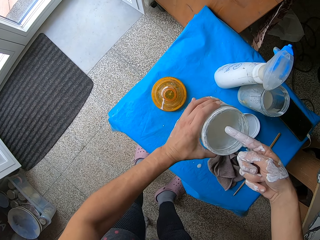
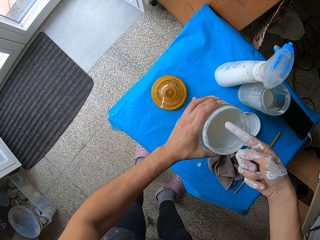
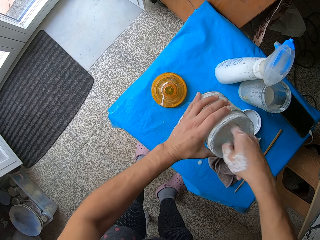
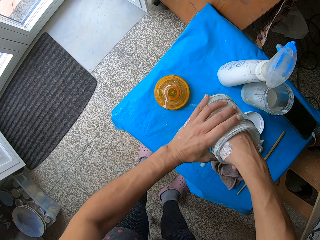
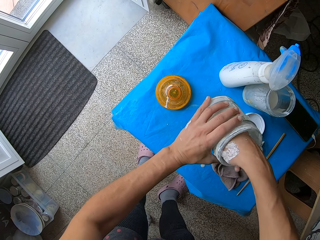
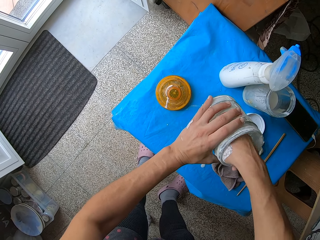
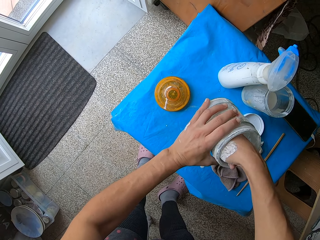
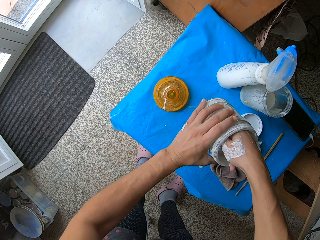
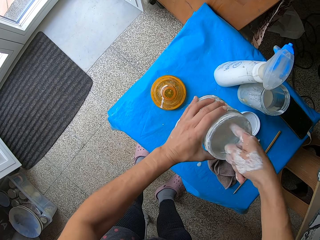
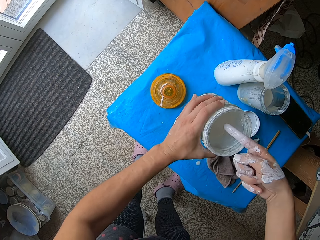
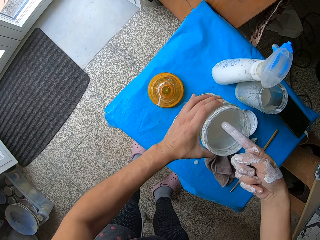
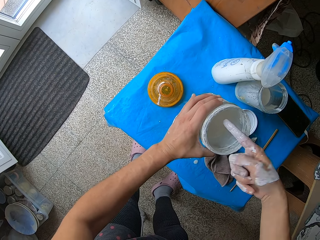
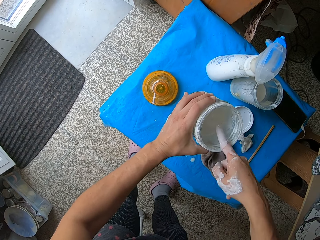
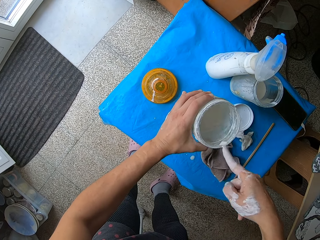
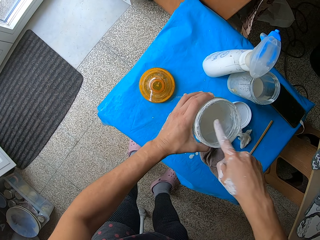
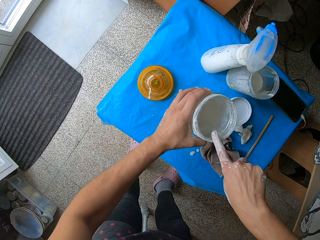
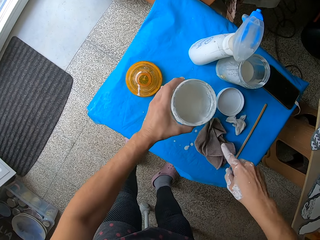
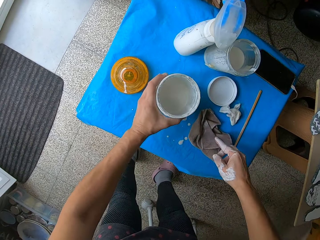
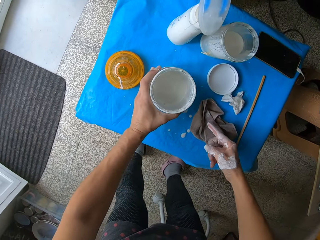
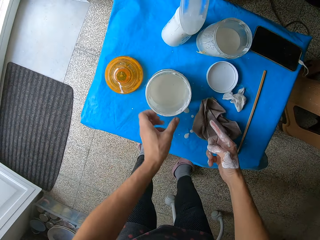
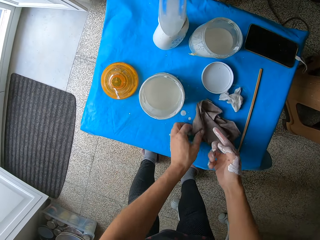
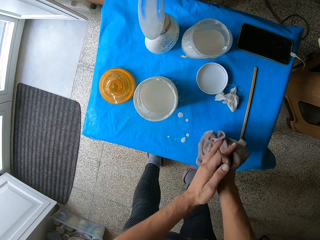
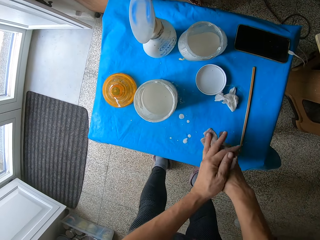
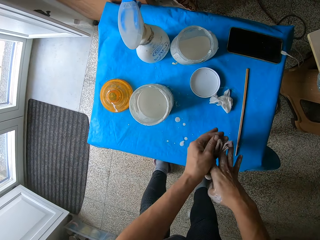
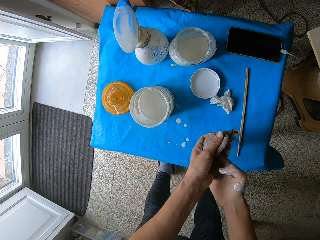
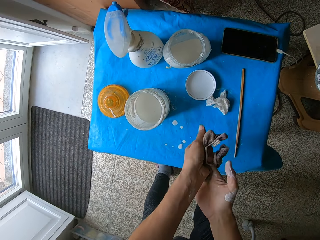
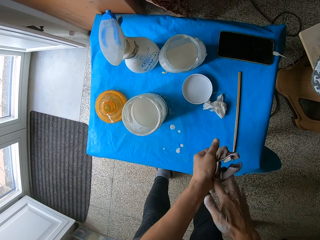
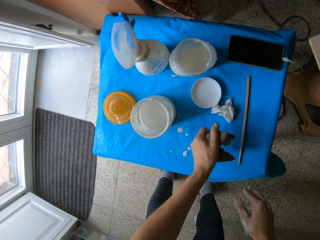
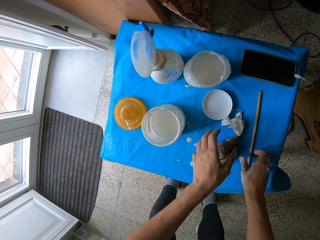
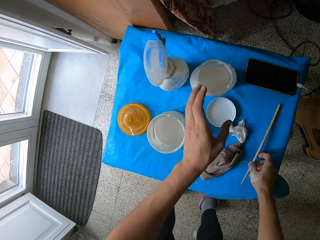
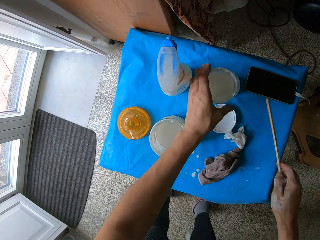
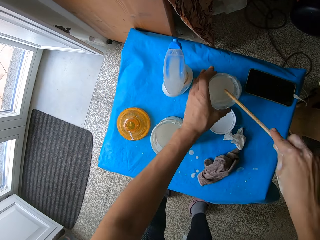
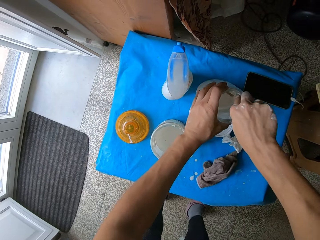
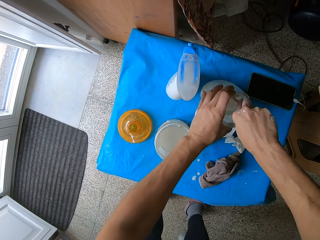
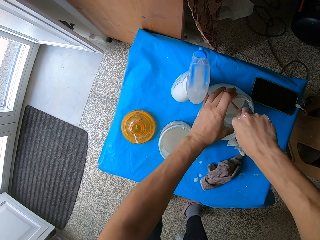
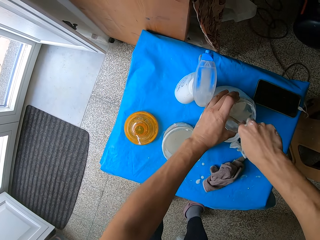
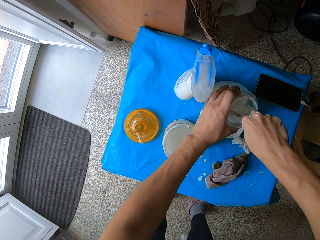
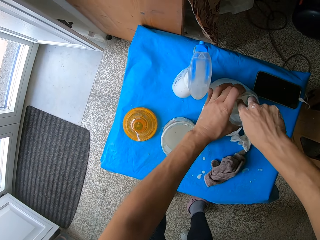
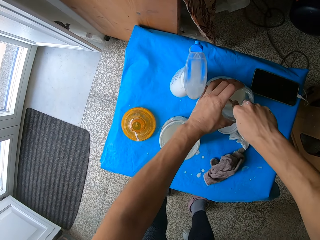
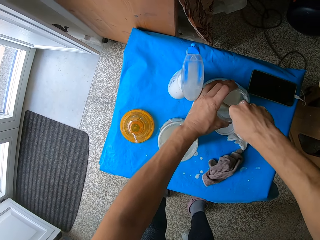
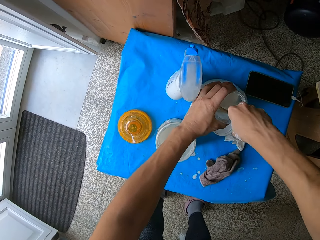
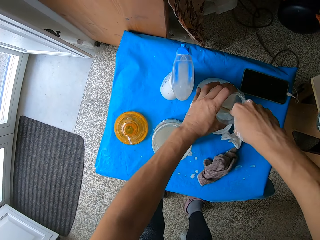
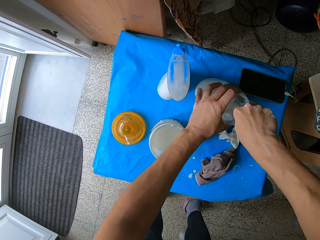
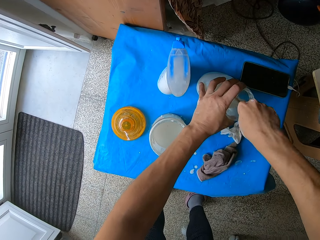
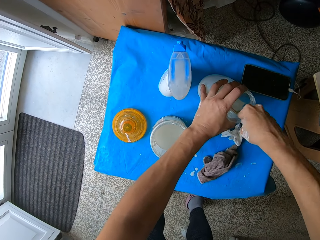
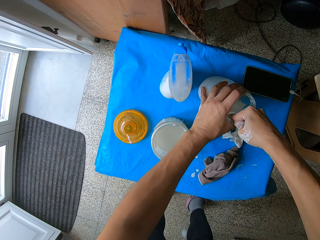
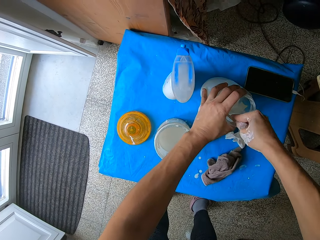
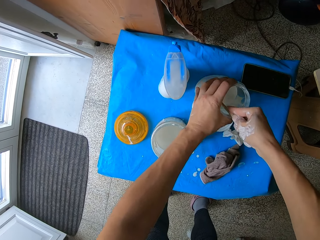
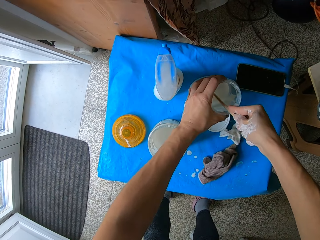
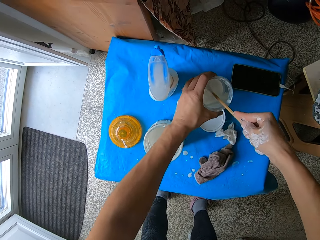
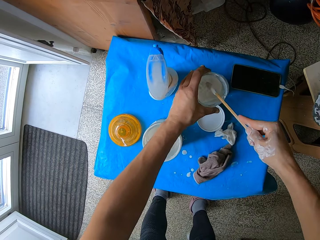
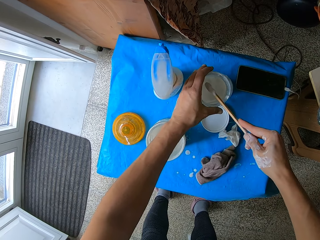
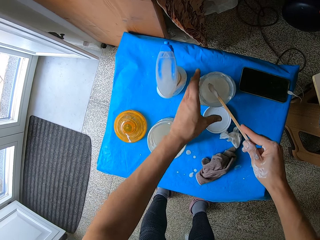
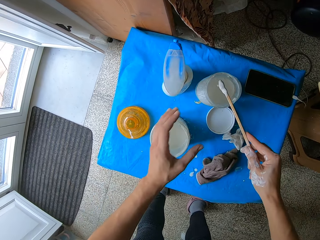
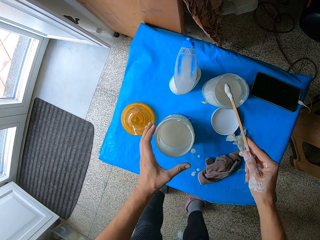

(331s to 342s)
The camera wearer stirs the solution of mixed colors in the plastic container with her right index finger. She scrapes paint off her right index finger into the plastic container. She picks up the hand towel from the stool with her left hand. She wipes her hands with the hand towel. She drops the hand towel in her left hand on the stool. She picks up the wooden paint mixing stick from the stool with her right hand. She puts her left hand on the jar of mixed colors solution. She removes coagulated color mixtures from the solution of mixed colors in the jar with the wooden paint mixing stick in her right hand. She stirs the paint in the jar with the stick.

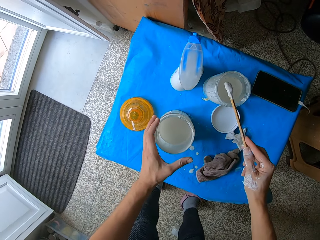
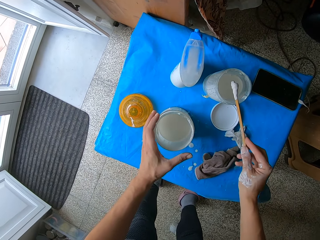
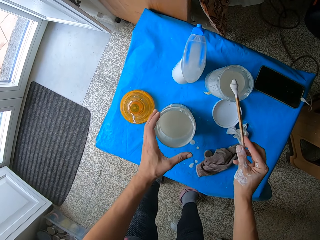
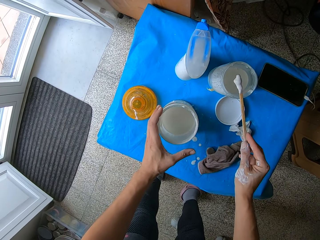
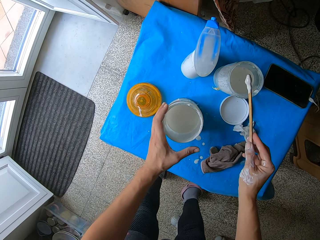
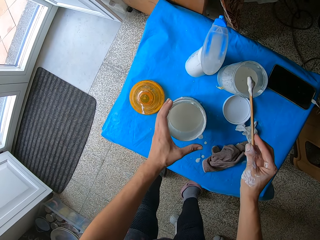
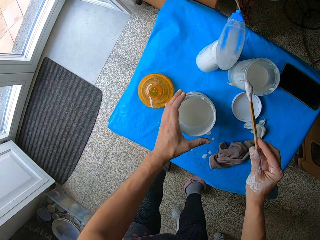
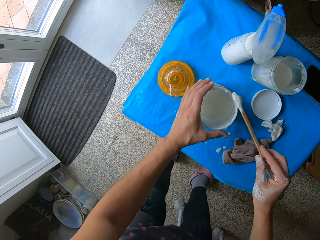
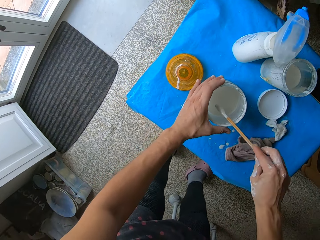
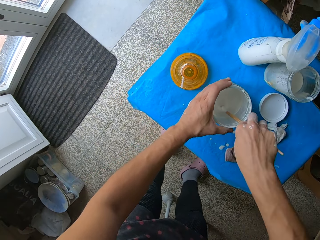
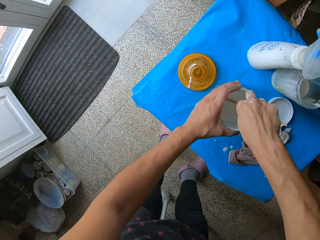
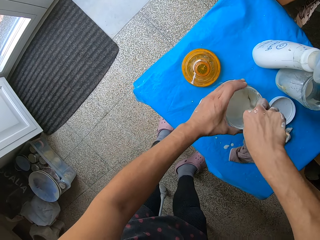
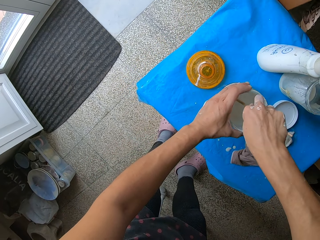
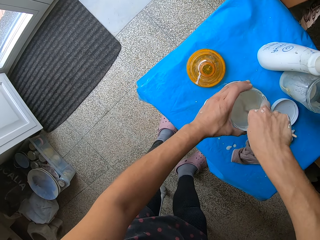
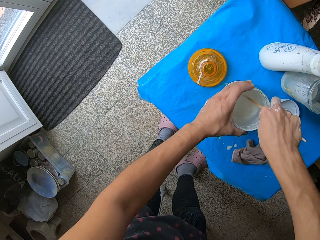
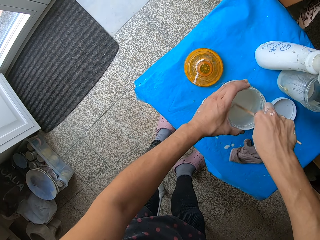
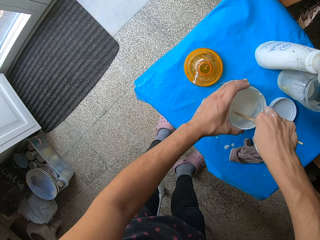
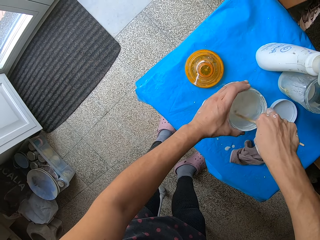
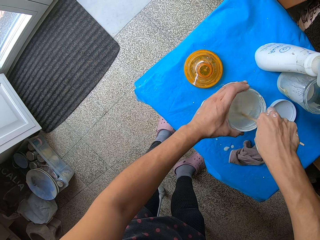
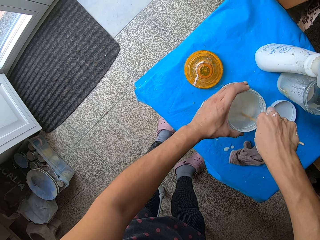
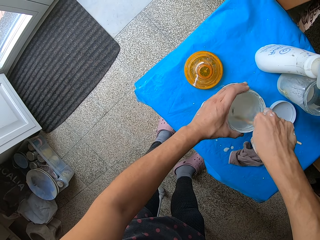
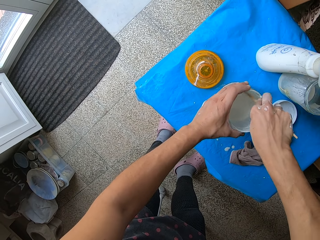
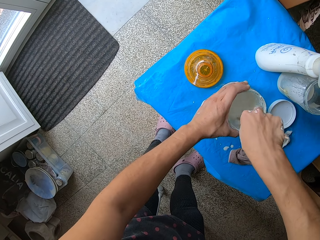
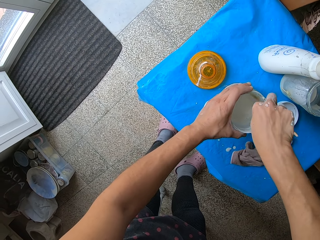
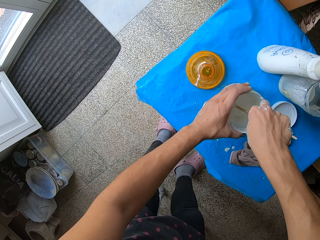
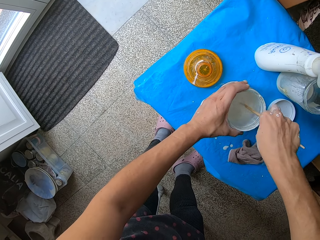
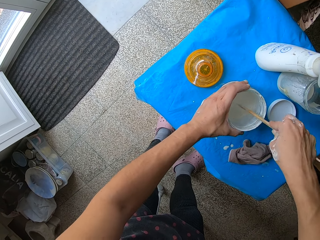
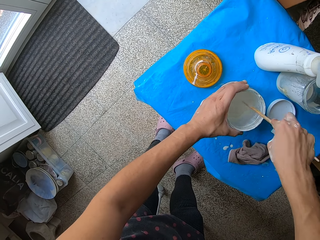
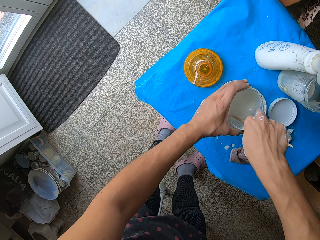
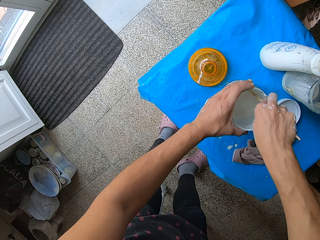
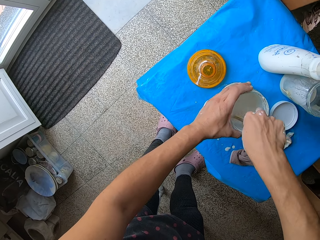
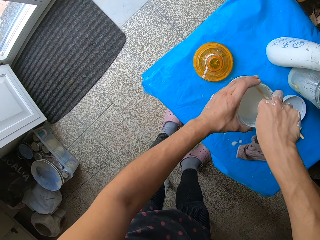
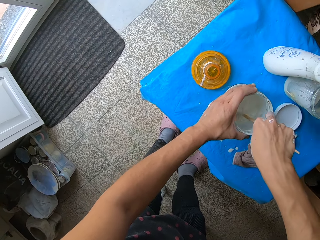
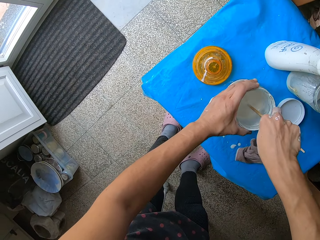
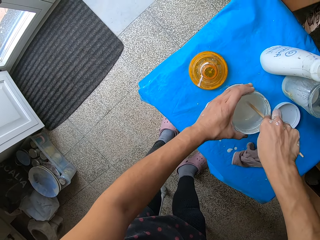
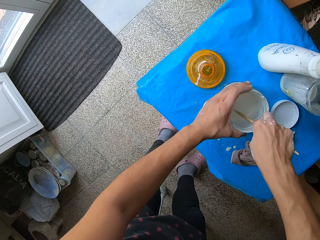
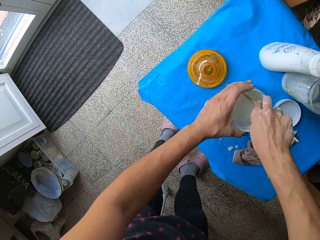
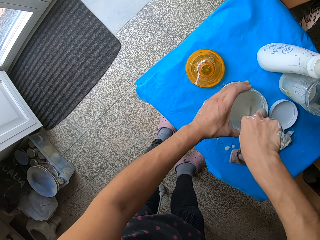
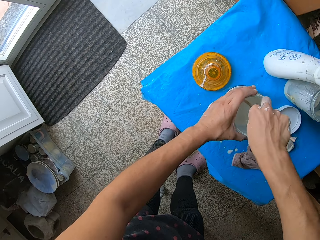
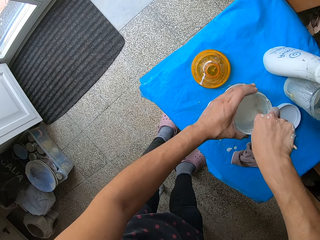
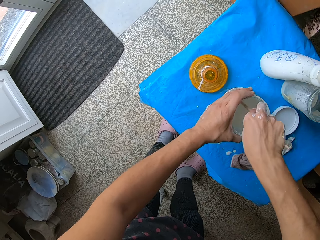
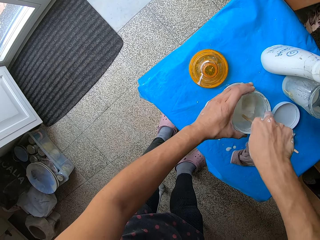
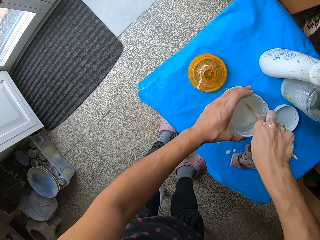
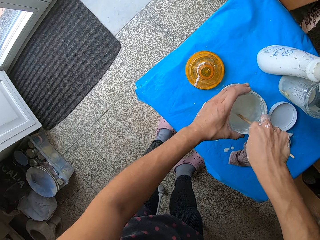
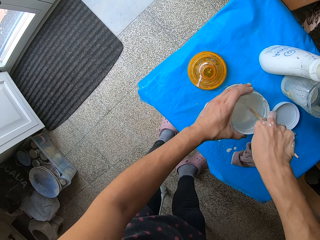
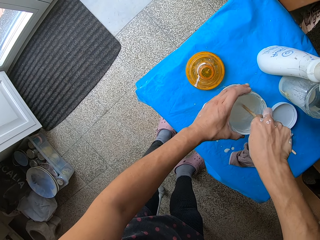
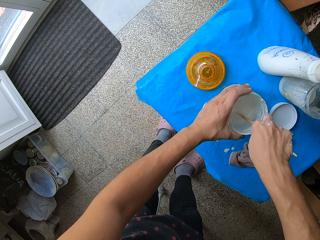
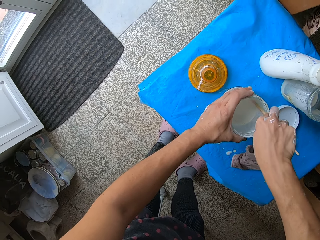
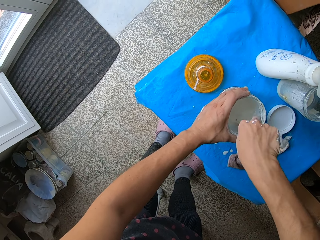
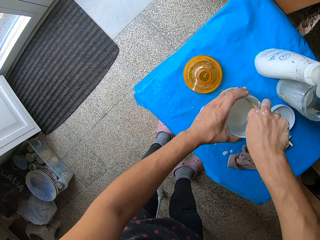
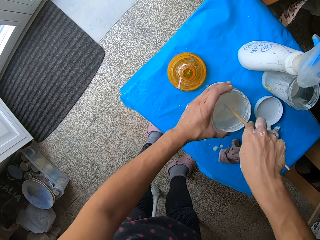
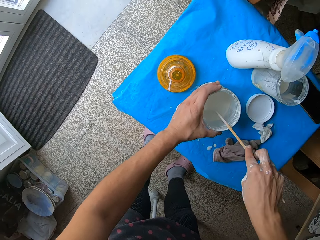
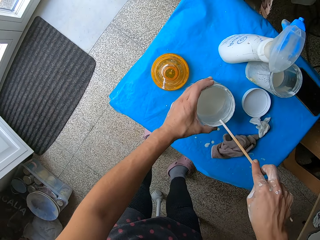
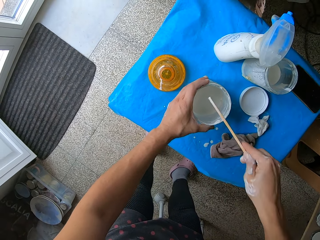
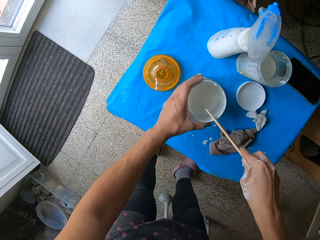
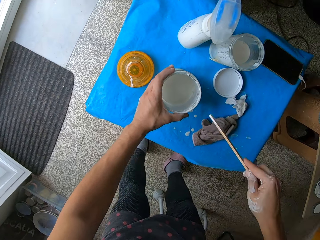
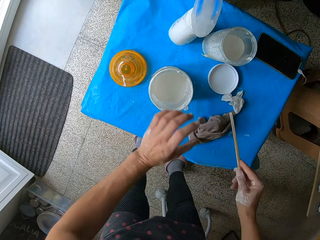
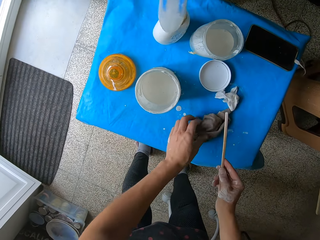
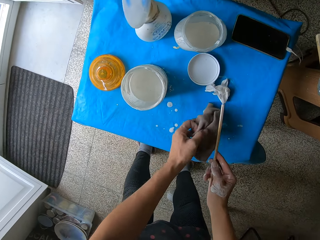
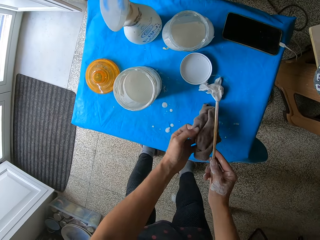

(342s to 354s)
The camera wearer puts the coagulated color mixtures on the wooden paint mixing stick into the solution of mixed colors in the plastic container. She stirs the solution of mixed color in the plastic container with the wooden paint mixing stick in her right hand. She scrapes paint off the wooden paint mixing stick in her right hand into the plastic container of mixed colors solution. She picks up the hand towel from the stool with her left hand.
